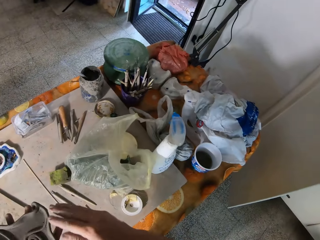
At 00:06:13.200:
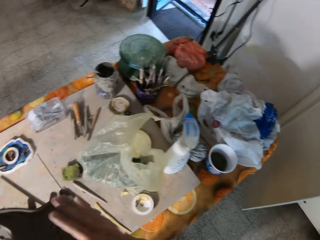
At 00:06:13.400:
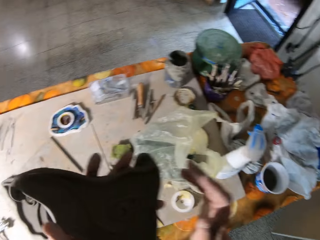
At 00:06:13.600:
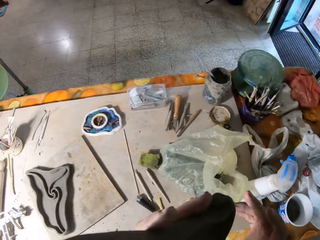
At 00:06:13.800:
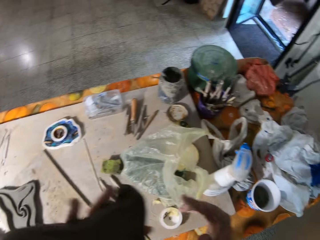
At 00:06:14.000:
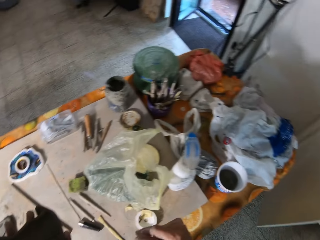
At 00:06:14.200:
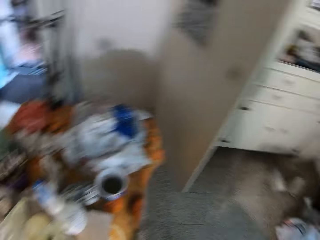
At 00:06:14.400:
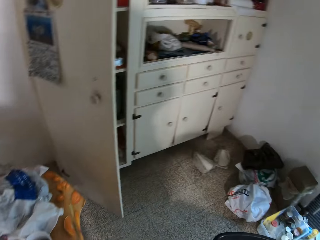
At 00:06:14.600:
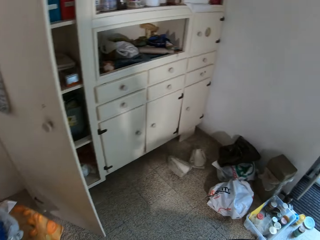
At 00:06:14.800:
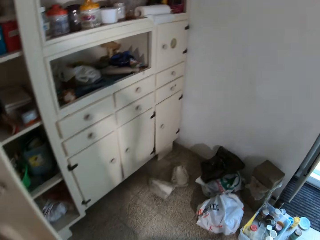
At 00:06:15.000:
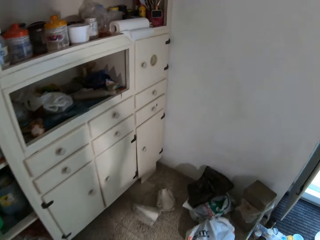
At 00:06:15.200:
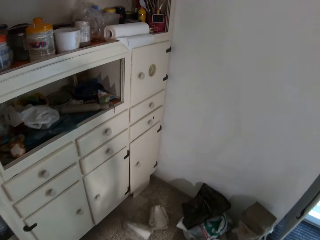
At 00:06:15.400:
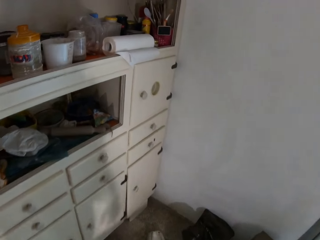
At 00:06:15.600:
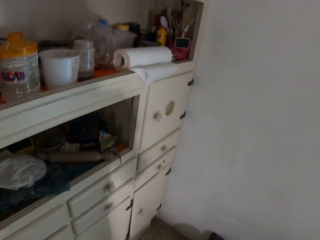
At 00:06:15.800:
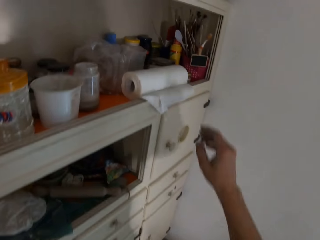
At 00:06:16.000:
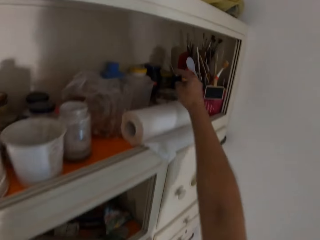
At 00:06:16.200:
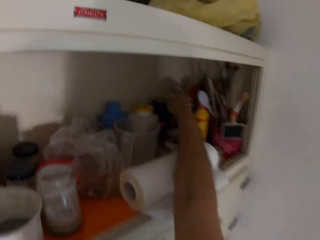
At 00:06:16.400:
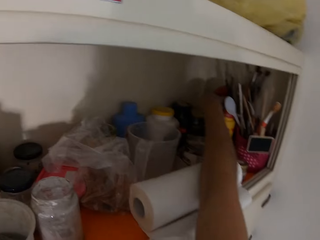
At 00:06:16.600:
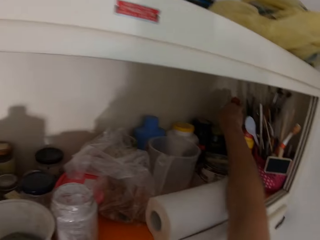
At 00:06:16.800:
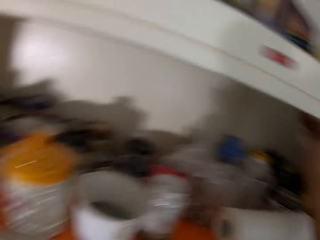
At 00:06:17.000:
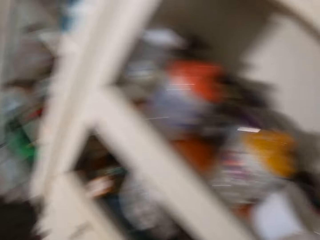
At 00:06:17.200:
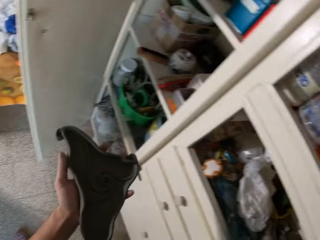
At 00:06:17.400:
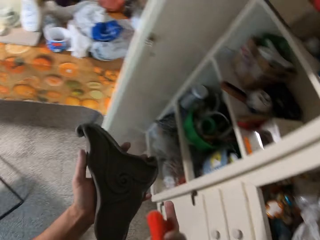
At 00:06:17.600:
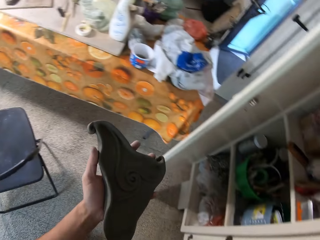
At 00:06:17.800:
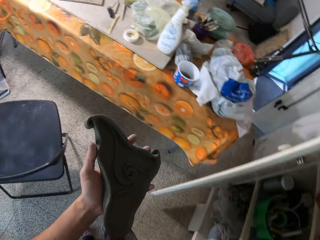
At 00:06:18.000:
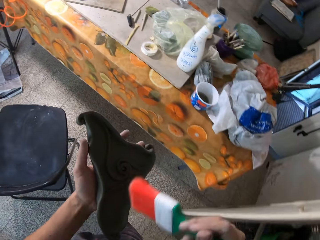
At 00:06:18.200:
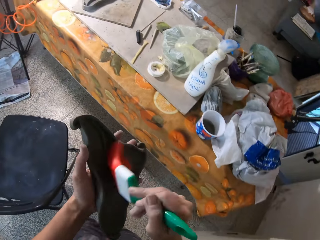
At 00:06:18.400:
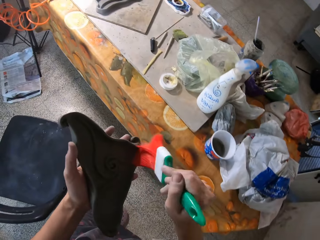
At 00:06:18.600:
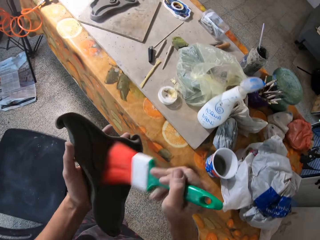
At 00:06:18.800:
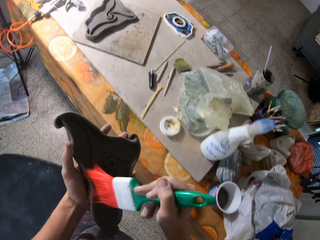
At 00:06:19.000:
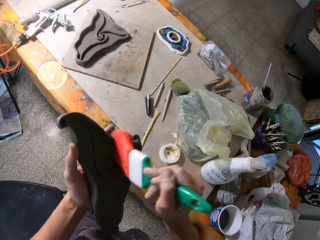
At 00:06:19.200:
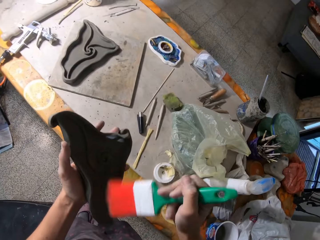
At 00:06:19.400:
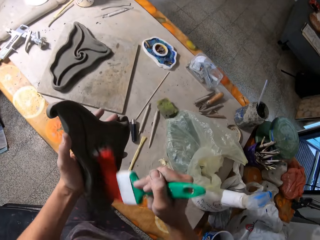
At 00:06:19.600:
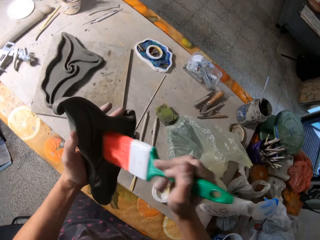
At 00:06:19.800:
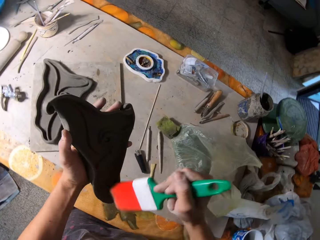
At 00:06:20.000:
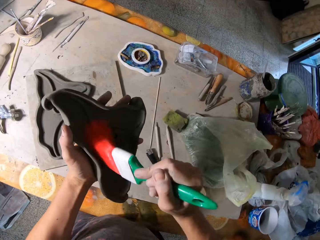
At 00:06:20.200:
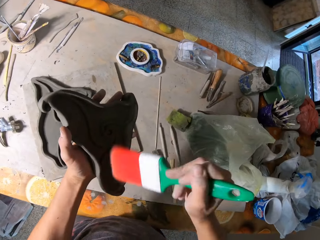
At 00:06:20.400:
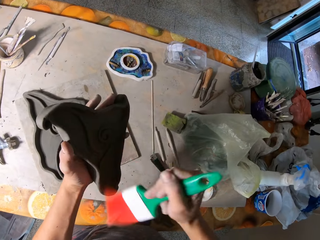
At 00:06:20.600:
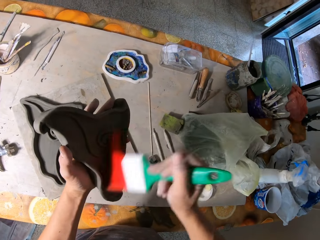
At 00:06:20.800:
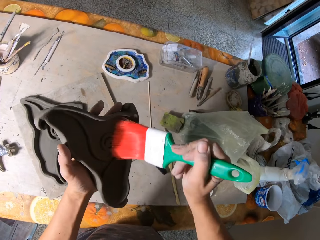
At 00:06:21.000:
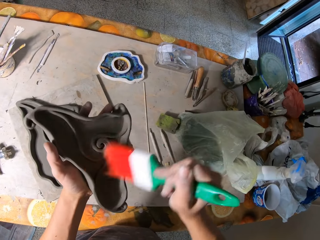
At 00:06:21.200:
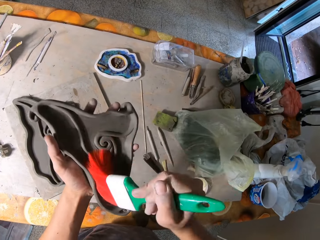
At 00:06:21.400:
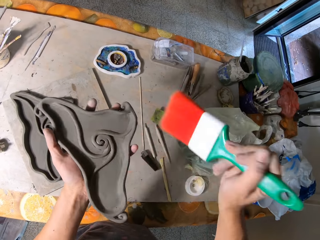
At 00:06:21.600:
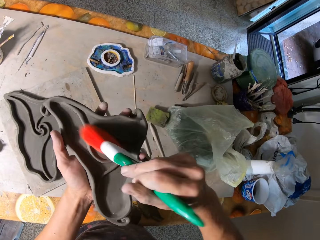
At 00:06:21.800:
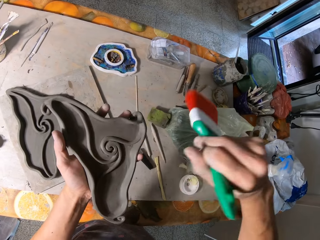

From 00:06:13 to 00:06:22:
The camera wearer walks to a big shelf beside the wall. He picks up a brush from the shelf with his right hand. He cleans the clay mould on his left hand with the brush on his right hand.

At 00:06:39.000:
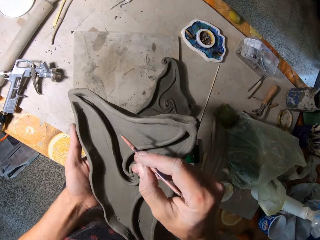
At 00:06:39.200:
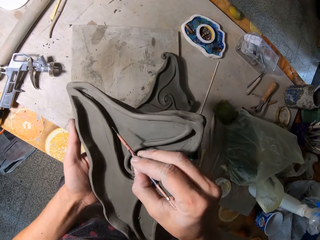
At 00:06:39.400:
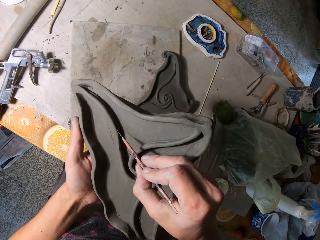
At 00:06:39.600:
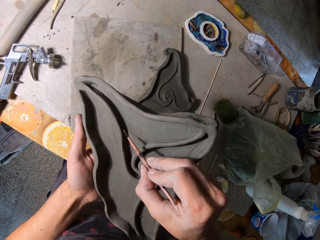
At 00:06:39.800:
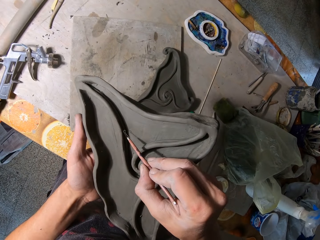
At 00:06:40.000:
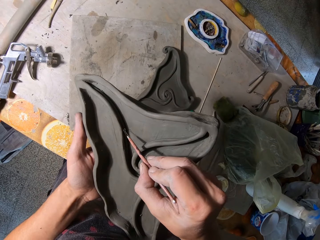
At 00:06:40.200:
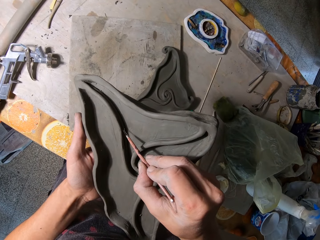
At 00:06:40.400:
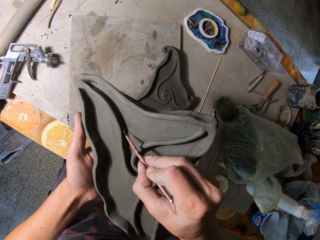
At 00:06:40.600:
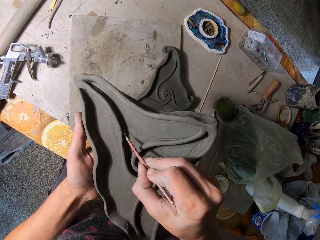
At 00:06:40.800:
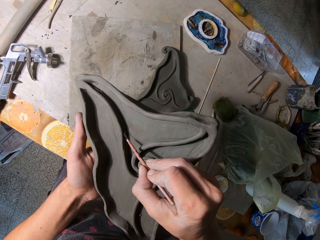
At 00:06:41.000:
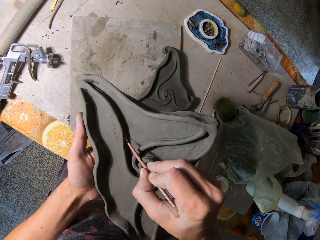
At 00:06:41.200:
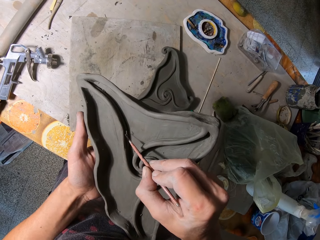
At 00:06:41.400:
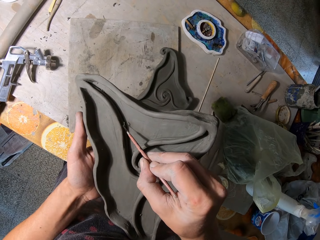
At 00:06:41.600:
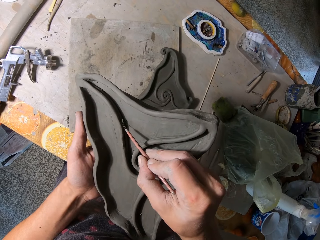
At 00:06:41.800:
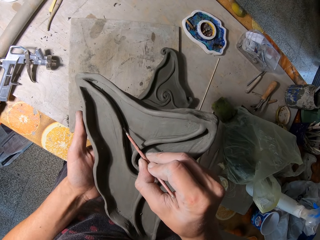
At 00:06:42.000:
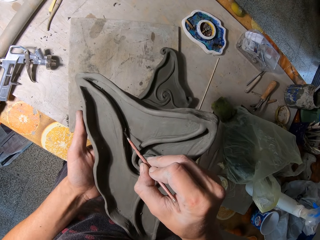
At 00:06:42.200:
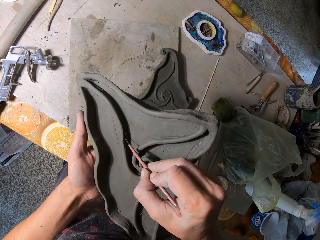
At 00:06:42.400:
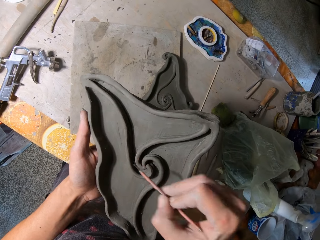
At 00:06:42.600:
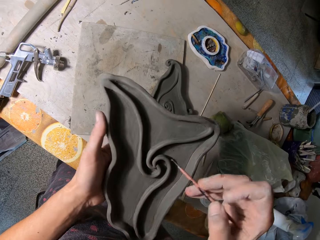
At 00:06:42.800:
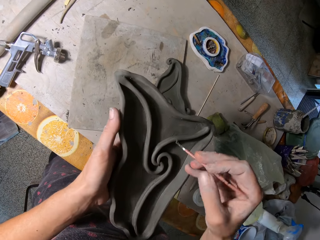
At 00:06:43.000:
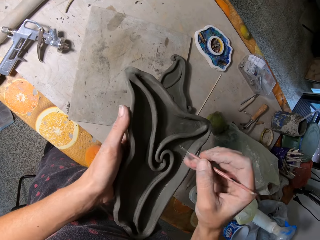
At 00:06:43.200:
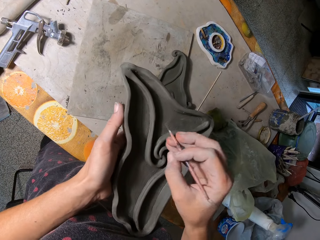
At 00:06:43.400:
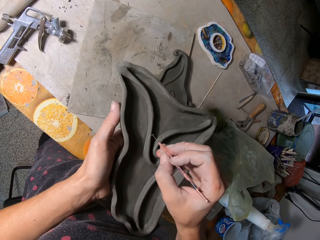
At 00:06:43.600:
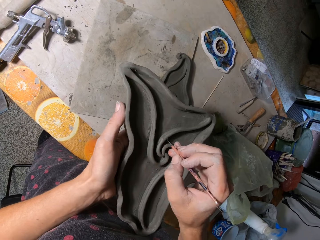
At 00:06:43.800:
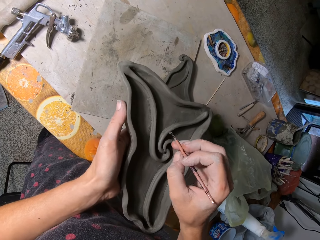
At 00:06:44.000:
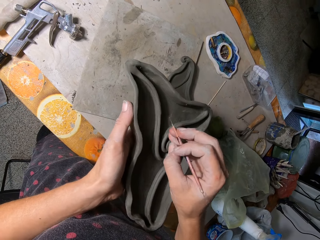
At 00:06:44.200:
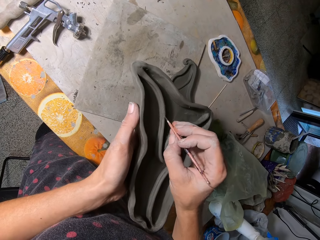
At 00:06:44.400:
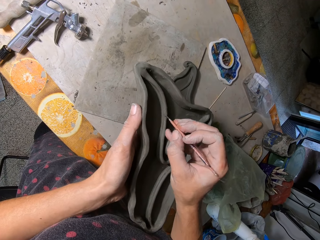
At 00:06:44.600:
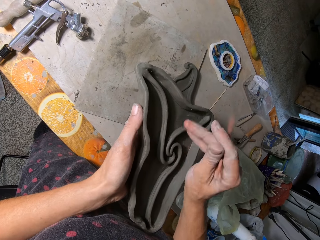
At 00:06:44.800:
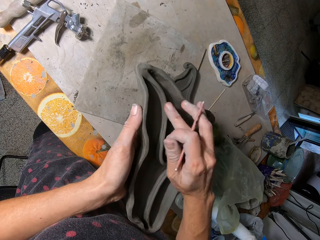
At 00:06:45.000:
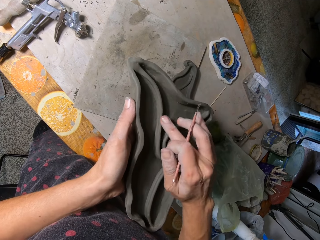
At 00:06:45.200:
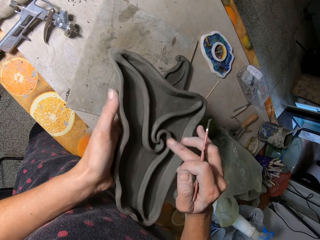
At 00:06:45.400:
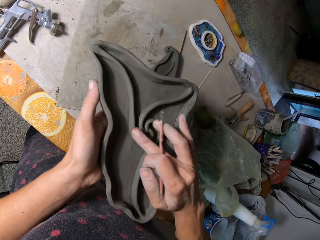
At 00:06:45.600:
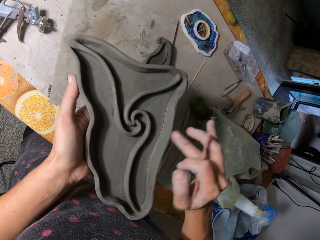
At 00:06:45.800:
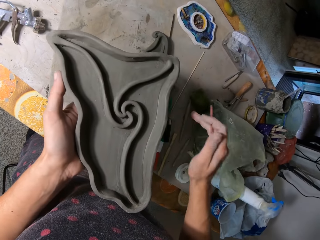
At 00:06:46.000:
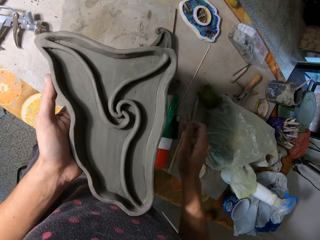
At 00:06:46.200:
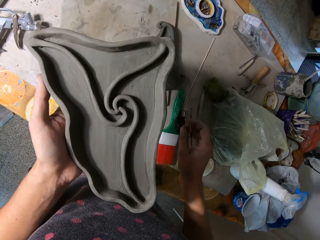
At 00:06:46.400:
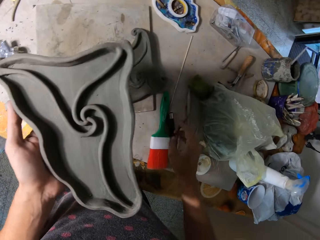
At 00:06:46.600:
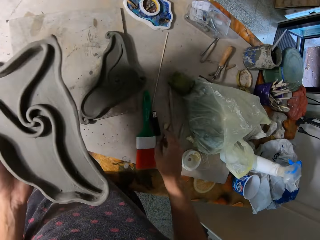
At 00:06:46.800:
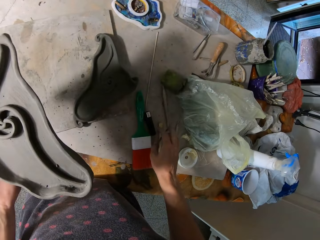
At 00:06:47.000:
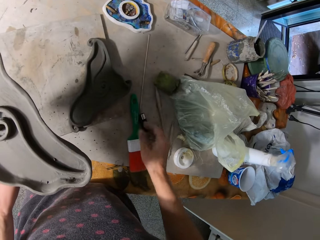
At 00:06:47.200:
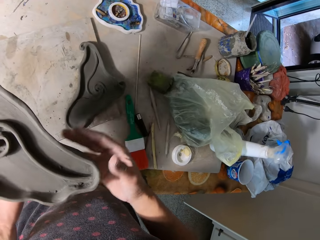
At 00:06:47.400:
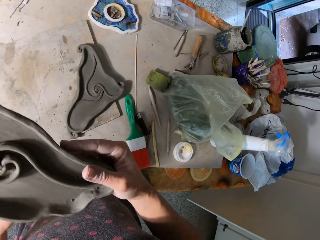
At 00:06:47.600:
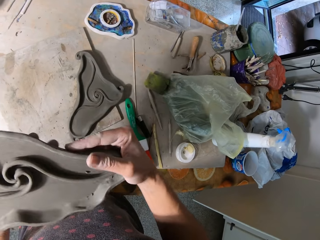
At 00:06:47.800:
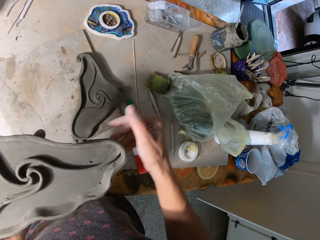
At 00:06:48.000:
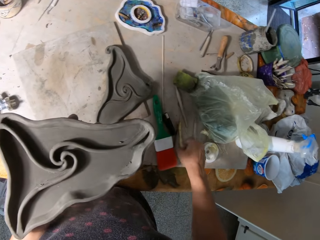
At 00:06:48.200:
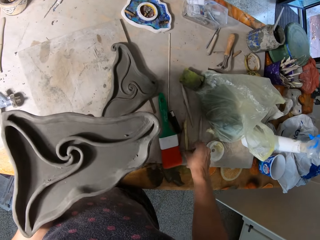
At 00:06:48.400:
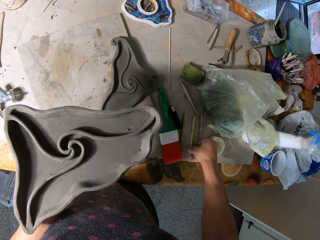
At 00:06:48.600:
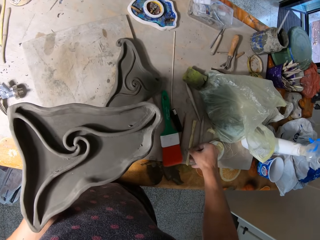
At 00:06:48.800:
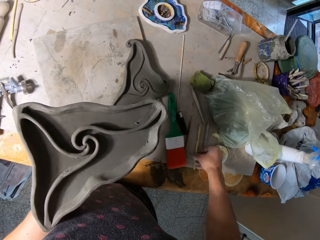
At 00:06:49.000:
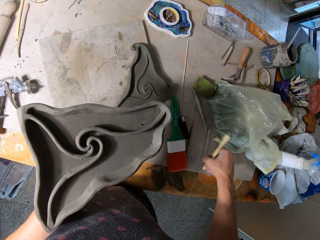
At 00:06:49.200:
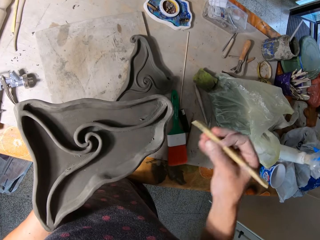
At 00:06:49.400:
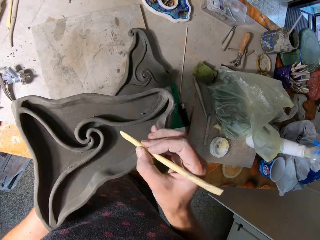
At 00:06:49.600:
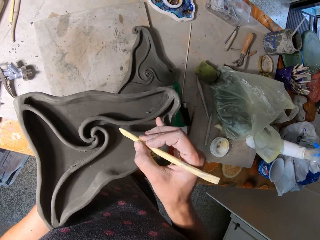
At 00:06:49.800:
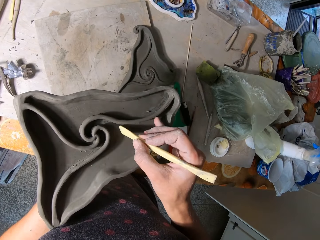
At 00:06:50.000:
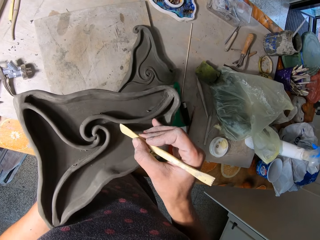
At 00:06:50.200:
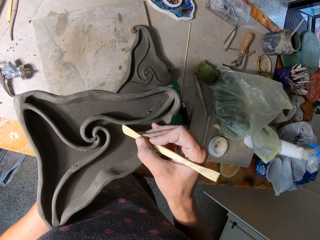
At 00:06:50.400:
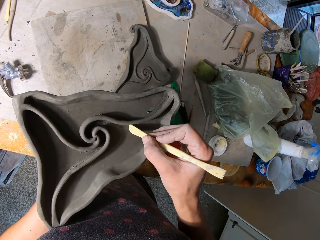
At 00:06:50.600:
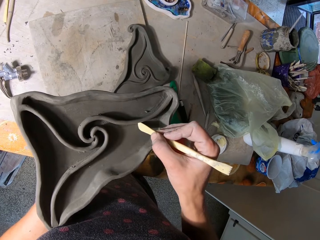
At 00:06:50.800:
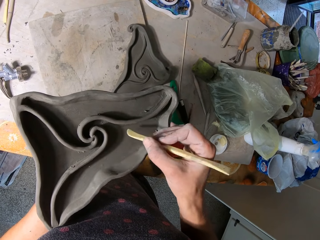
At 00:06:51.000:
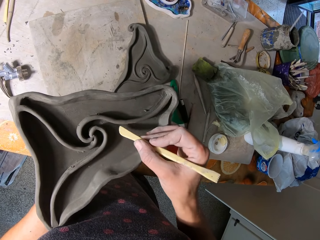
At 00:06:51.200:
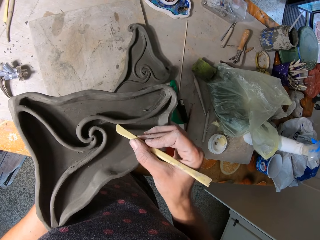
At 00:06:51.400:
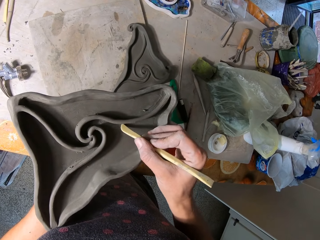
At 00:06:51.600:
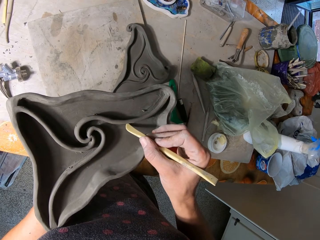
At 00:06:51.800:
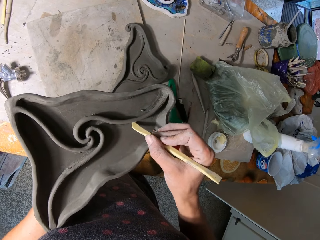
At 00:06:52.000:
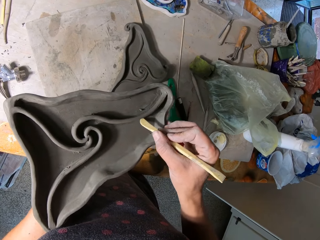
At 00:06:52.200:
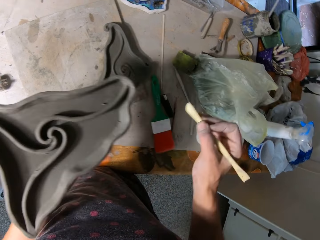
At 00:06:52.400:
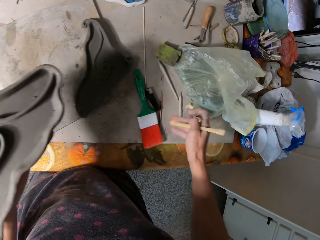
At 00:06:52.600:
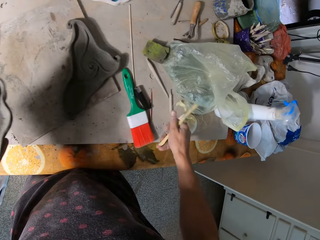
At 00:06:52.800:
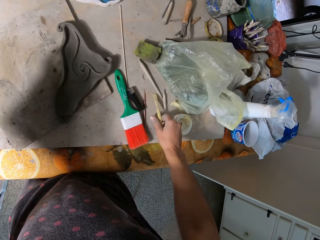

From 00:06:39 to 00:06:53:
The camera wearer designs the clay mould on his left hand with the wooden stick in his right hand. He touches the pottery. He drops the wooden stick in his right hand to the table. He lifts up the hand. He touches the pottery. He picks up a wooden chisel on the table with his right hand. He aligns the pottery. He designs the clay mould on his left hand with the wooden chisel in his right hand.
